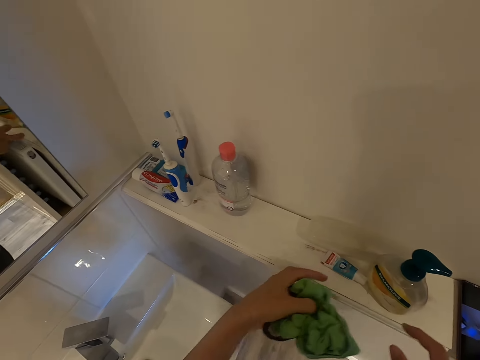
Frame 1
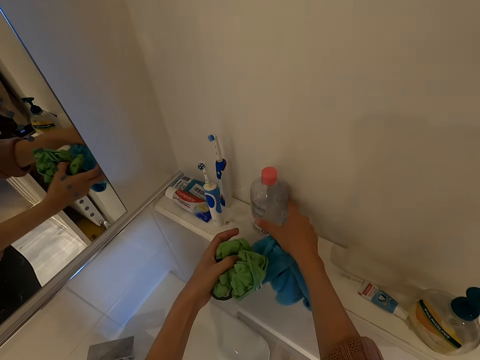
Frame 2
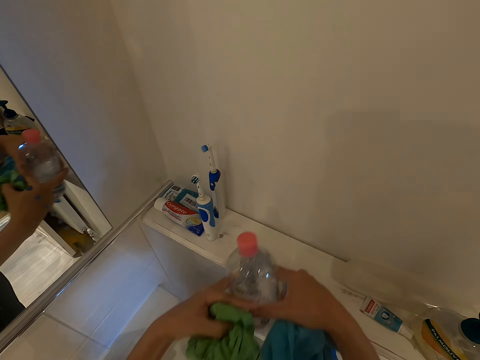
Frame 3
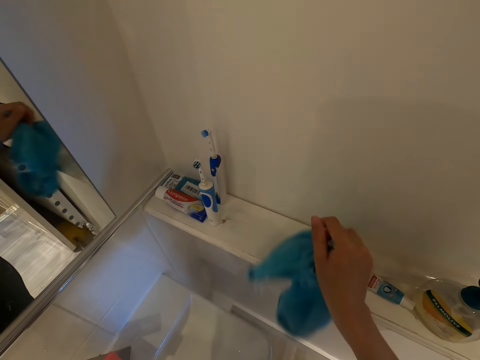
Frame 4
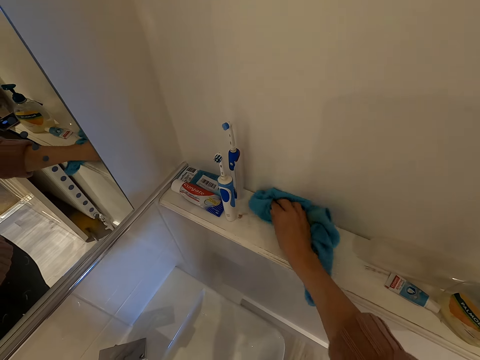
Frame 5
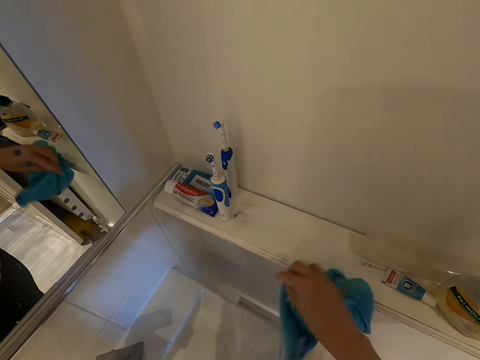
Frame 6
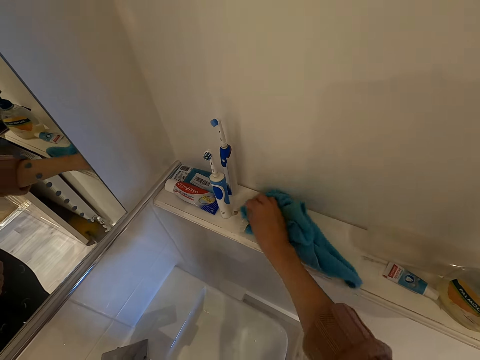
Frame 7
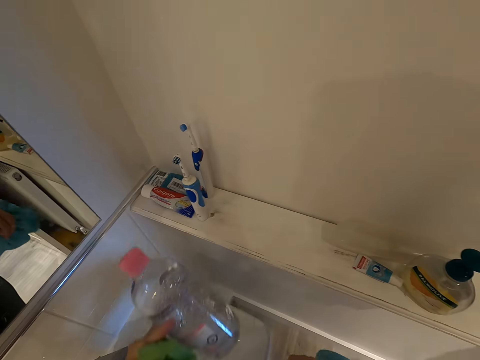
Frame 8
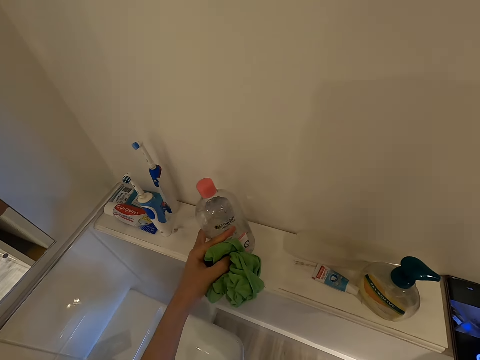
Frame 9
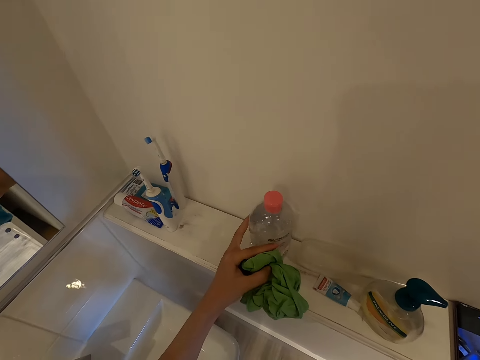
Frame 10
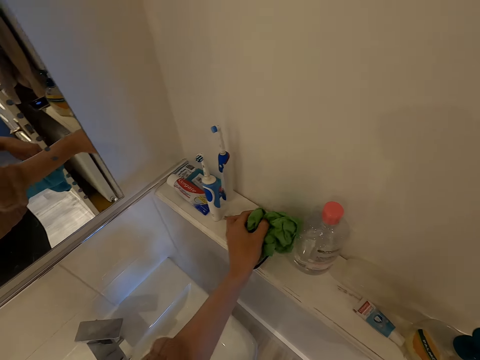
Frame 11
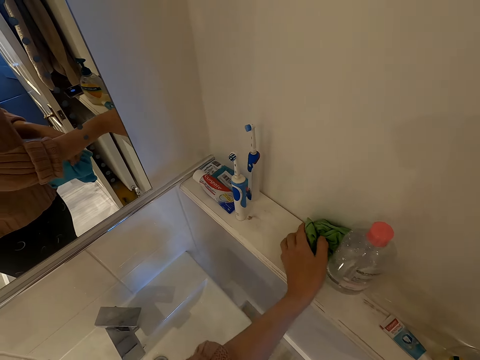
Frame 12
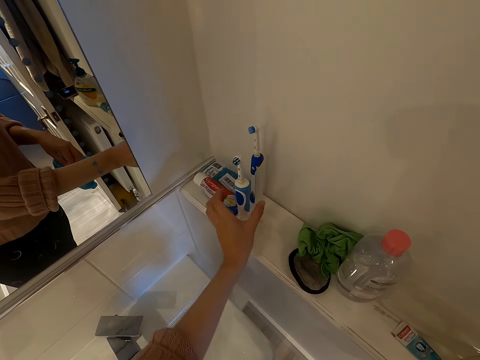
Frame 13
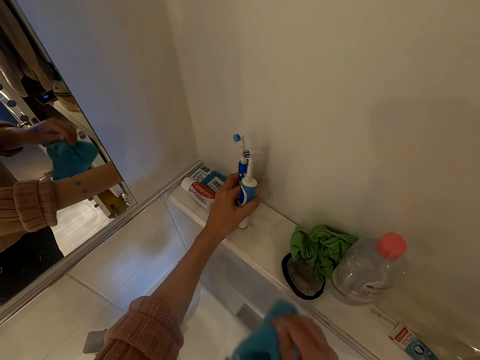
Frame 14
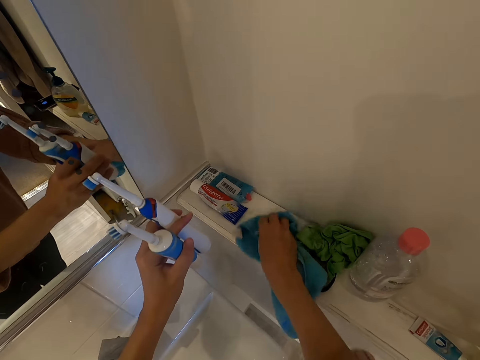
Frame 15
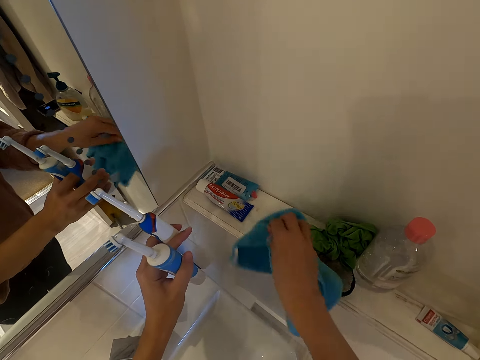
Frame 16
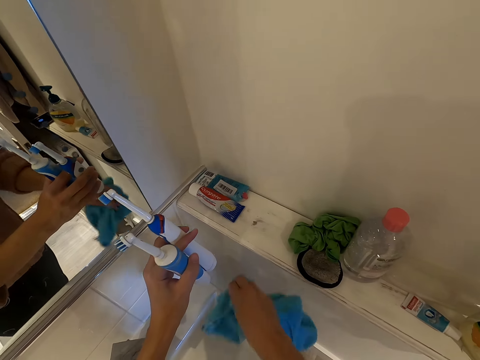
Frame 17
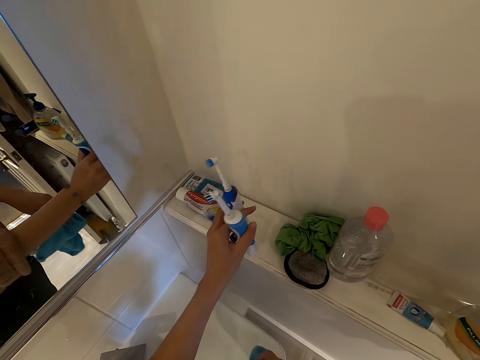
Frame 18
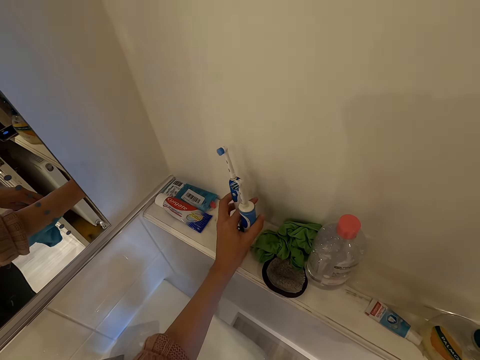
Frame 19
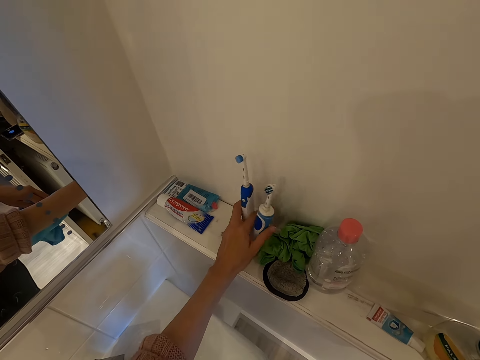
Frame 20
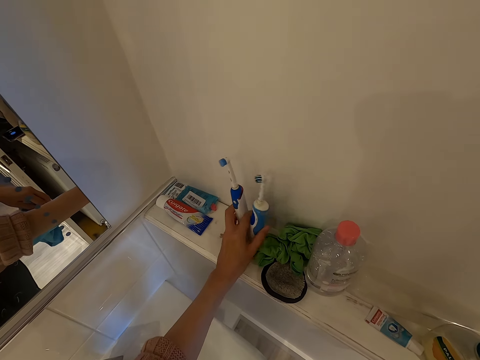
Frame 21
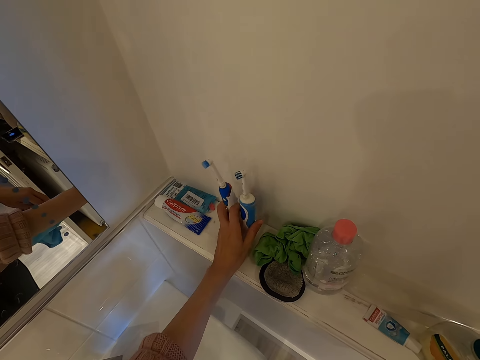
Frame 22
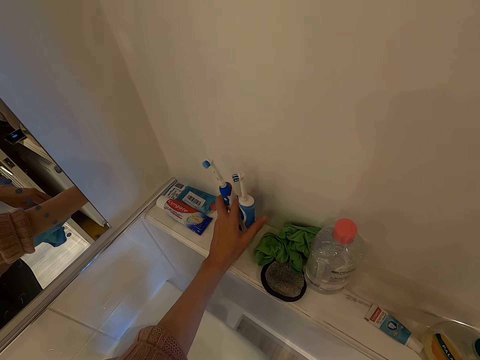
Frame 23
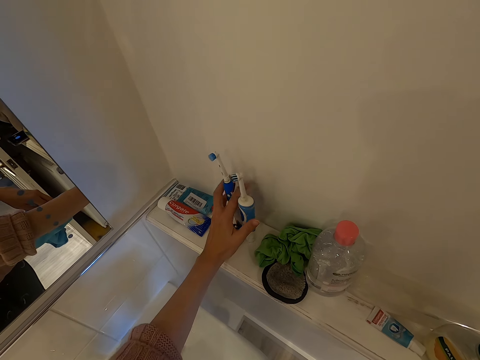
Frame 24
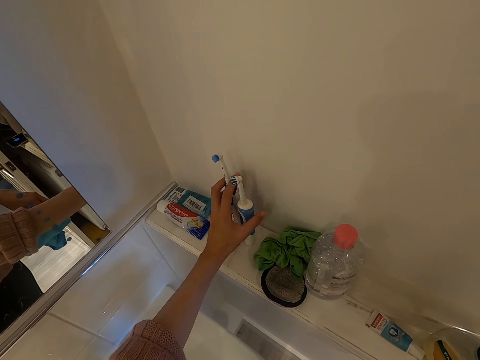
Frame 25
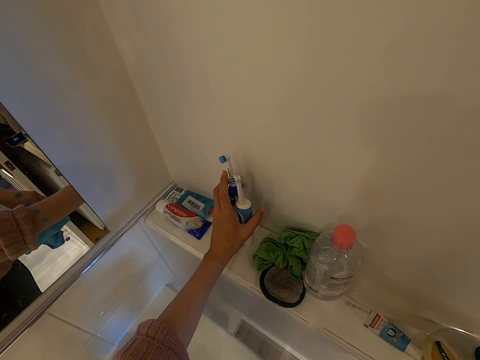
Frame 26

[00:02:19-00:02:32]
The camera wearer grabs the bottle with both hands. They wipe the surface with a cloth. They return the bottle. They drop the wipers on the surface. They pick up the two toothbrushes. They wipe the surface with the cloth. They place back the brushes on the surface.

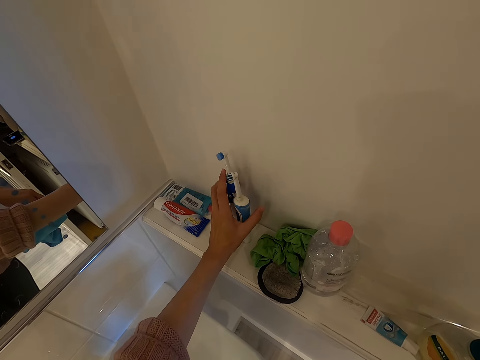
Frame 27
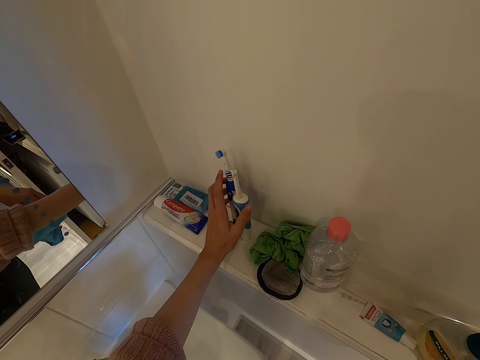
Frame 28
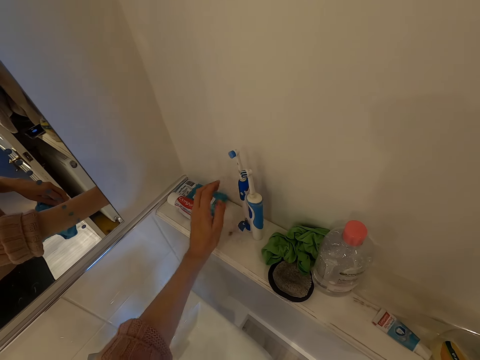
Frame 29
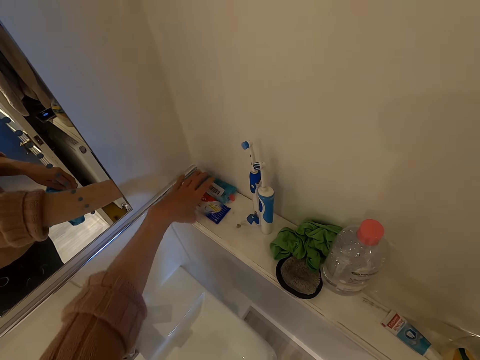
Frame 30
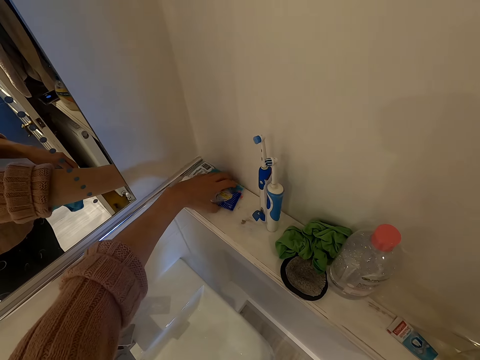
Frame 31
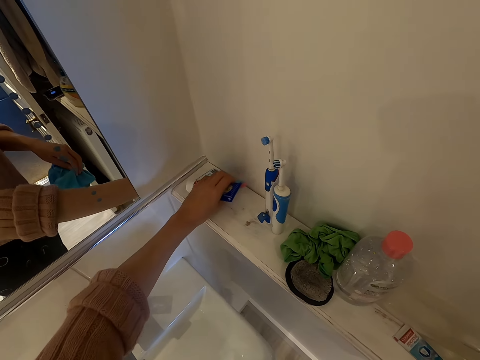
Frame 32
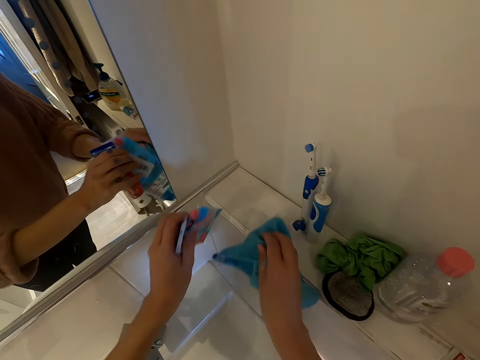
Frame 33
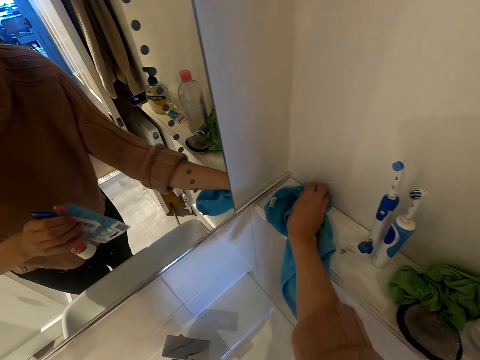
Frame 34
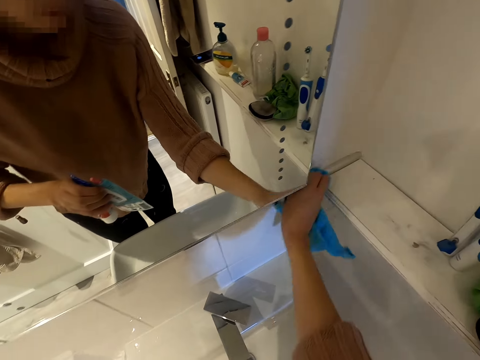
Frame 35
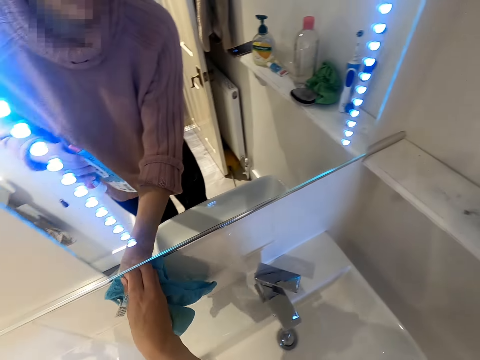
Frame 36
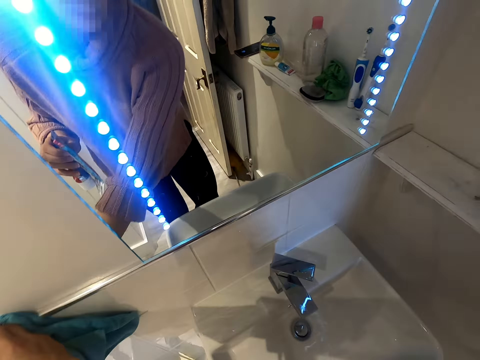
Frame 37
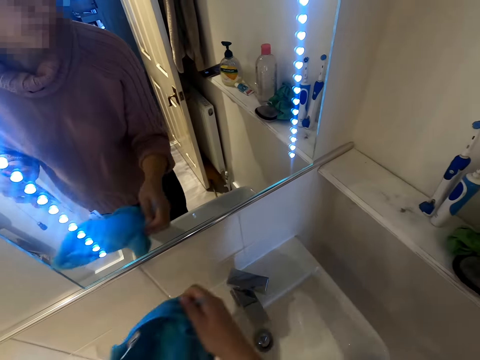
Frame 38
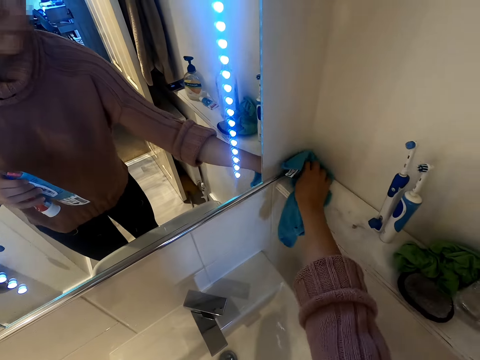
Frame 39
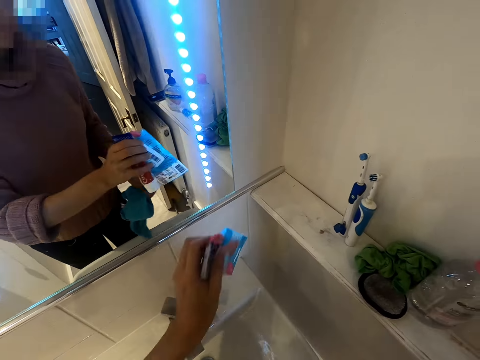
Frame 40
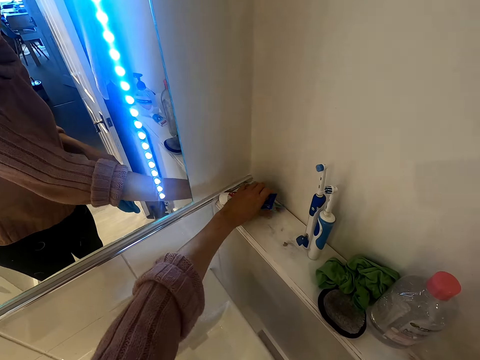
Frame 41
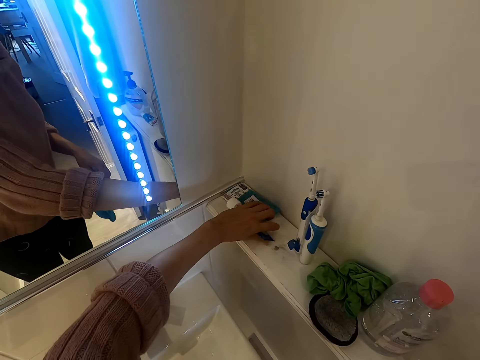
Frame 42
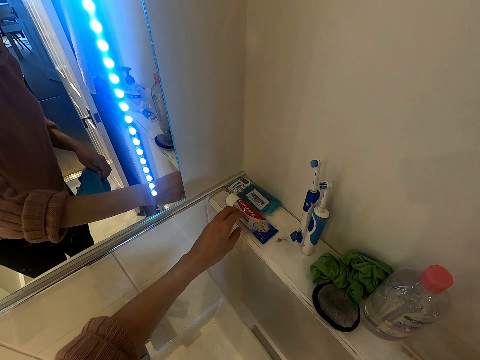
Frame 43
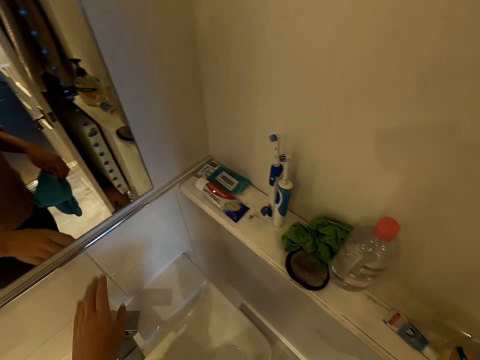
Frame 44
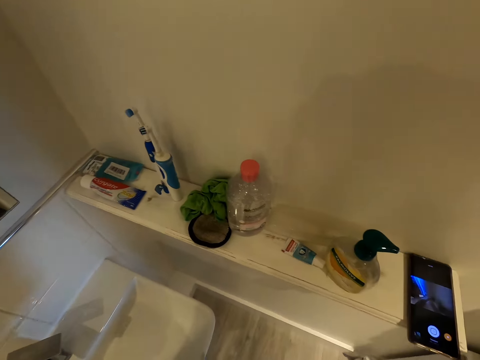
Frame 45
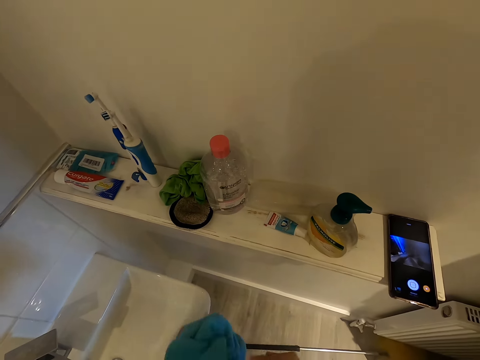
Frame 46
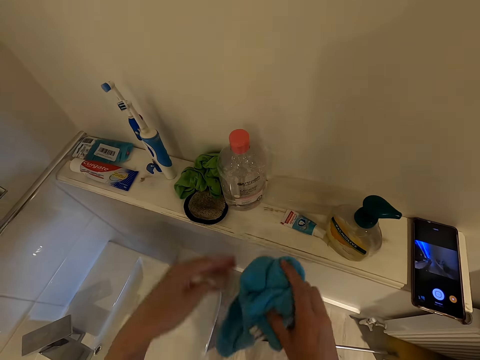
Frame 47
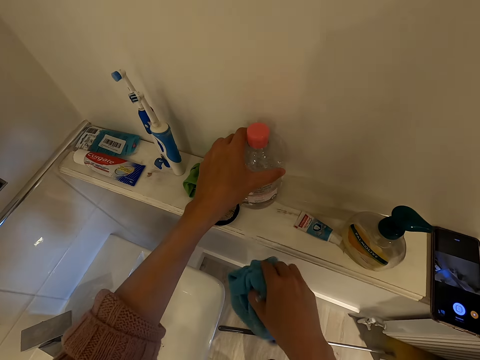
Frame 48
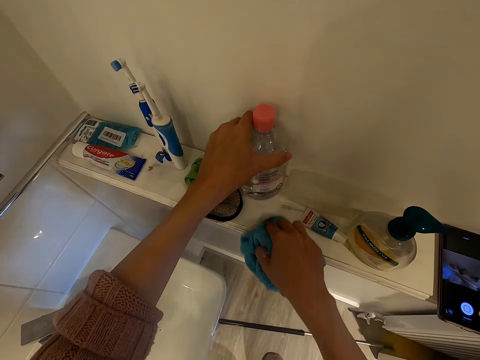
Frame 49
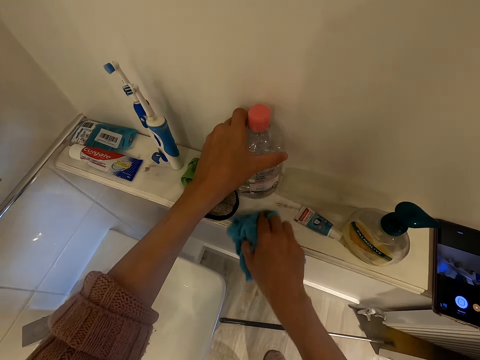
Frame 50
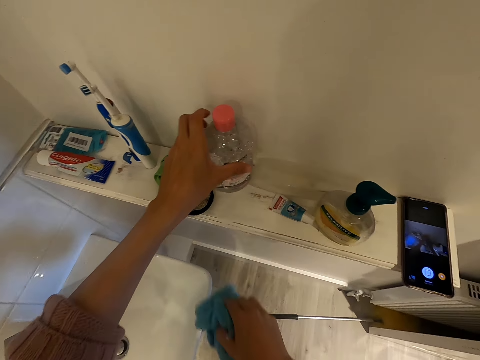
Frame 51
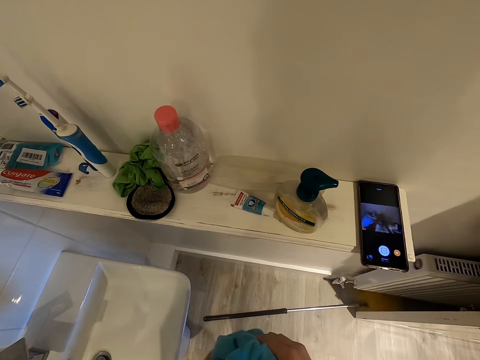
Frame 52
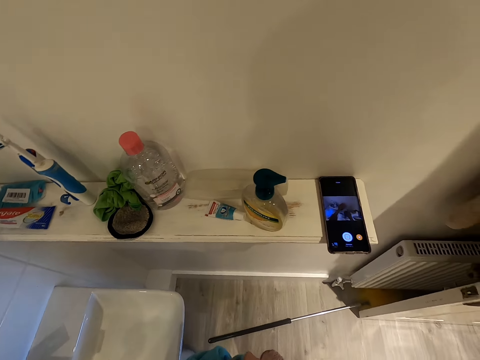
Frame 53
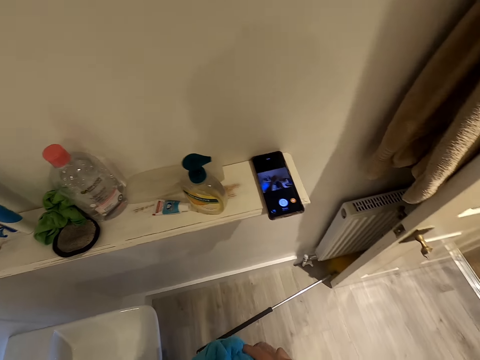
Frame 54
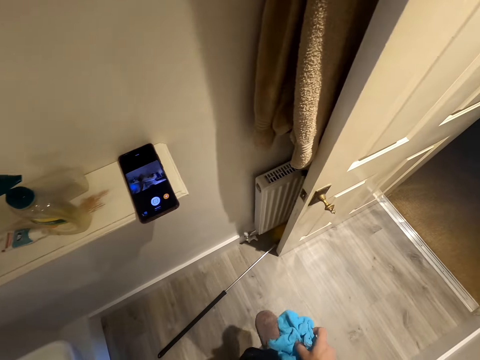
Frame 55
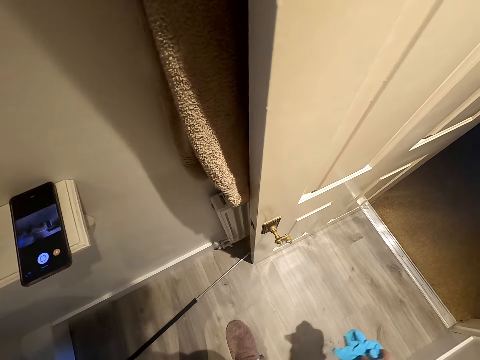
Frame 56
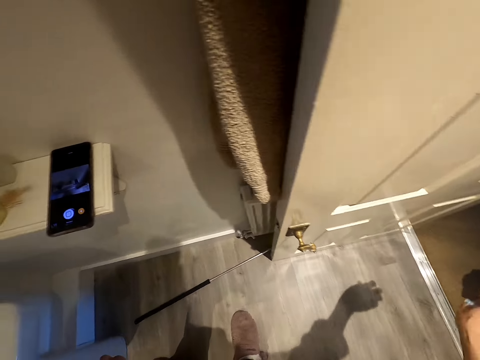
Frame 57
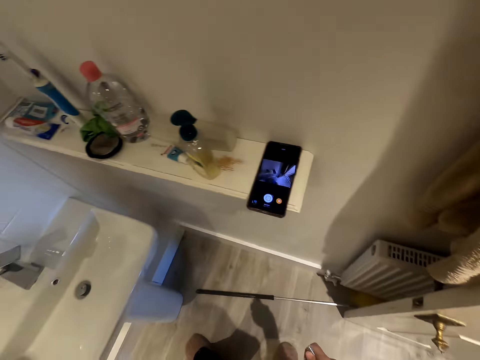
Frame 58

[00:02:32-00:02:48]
The camera wearer grabs the toothpaste or soaps. They wipe the surface with a cloth. They wipe the tiles beneath the mirror. They place back the toothpaste on the surface. They clean the surface. They grab the bottle. They hold the bottle. They throw the cloth outside the room.
